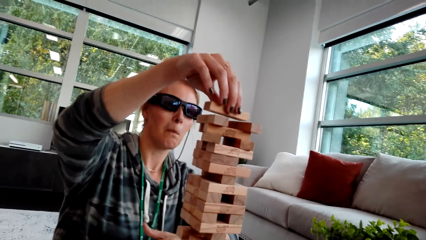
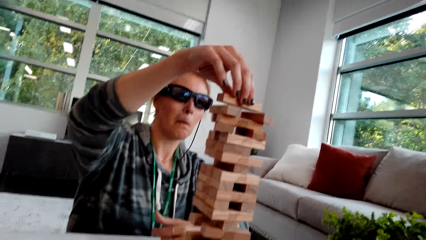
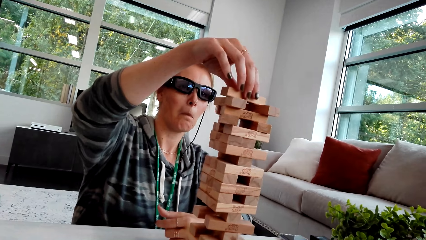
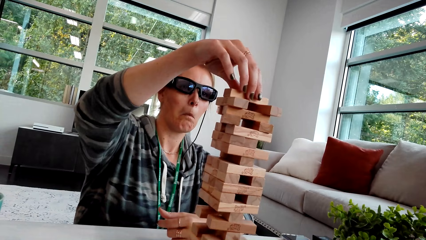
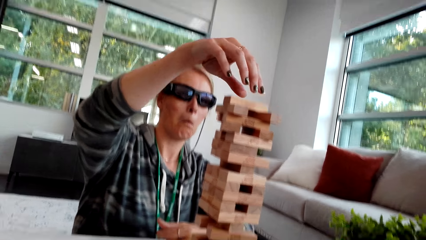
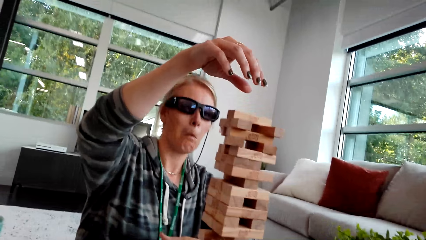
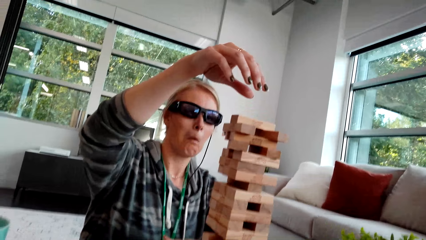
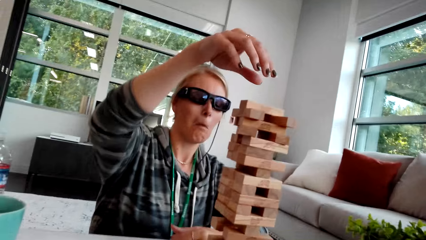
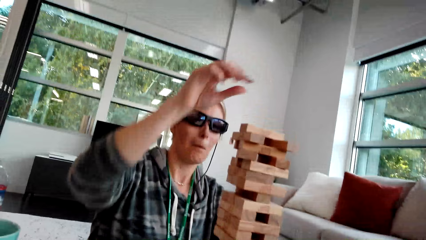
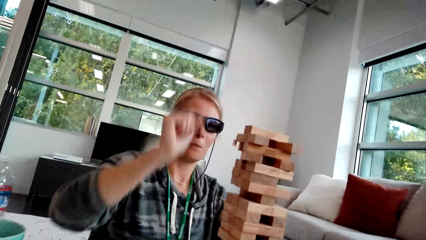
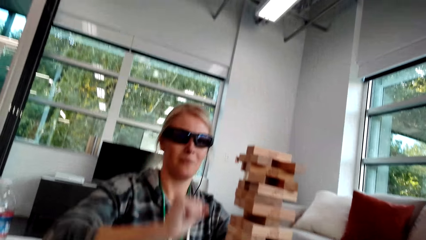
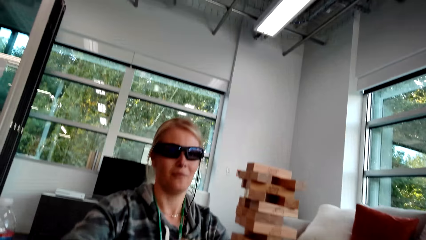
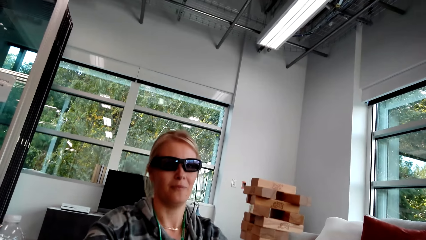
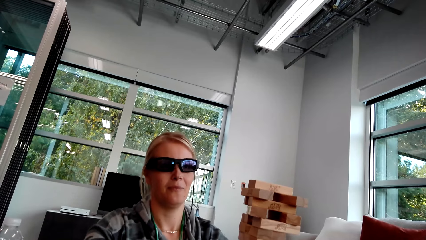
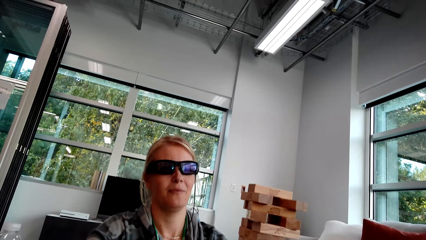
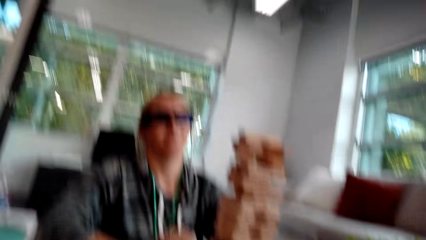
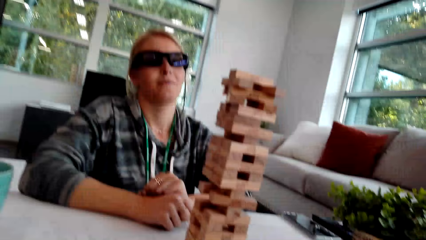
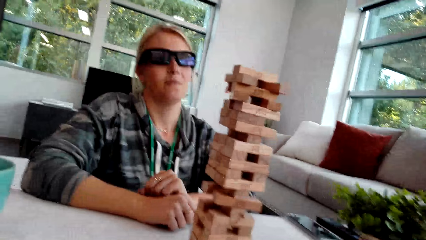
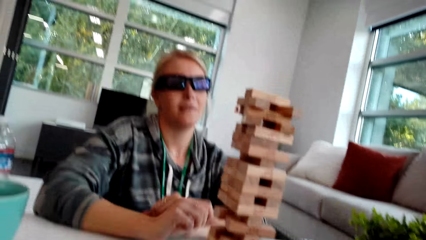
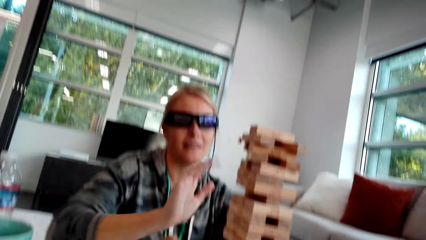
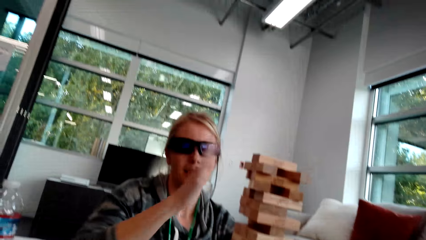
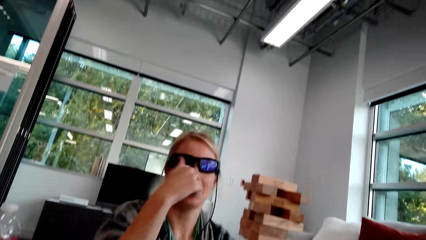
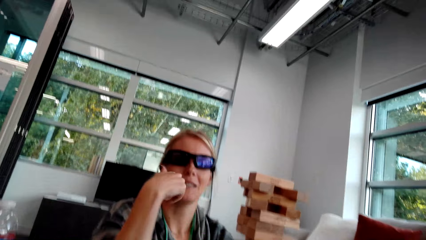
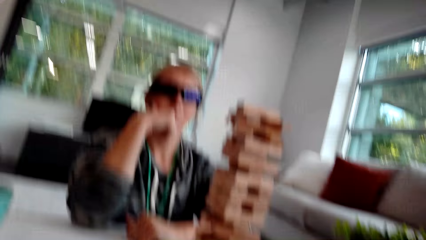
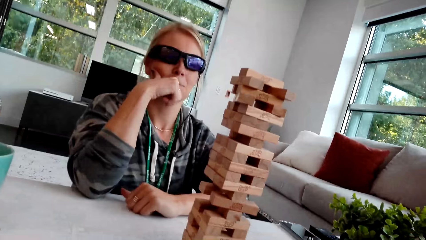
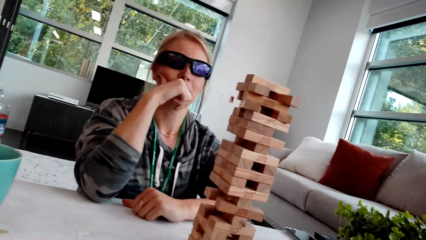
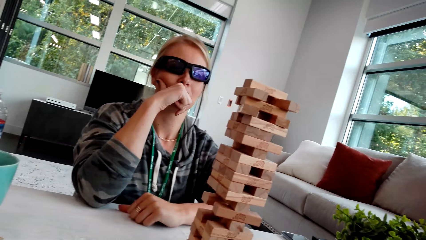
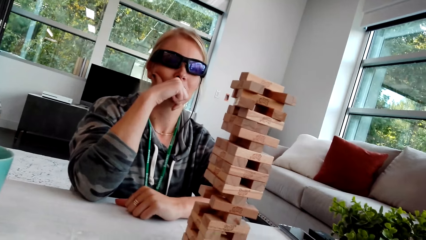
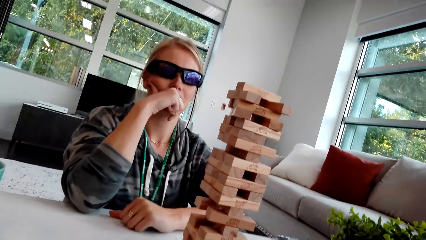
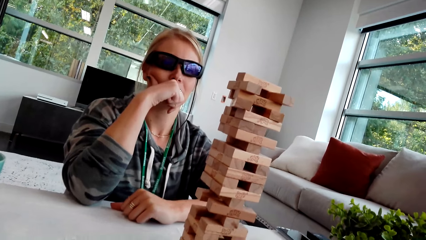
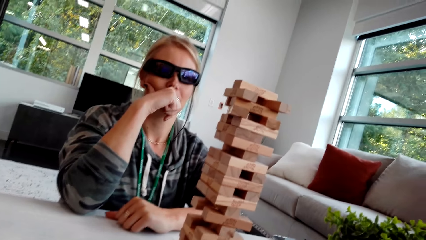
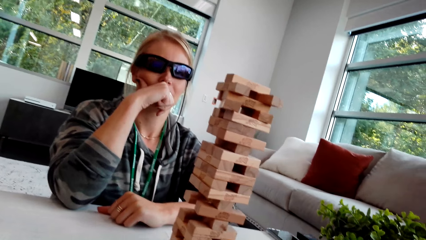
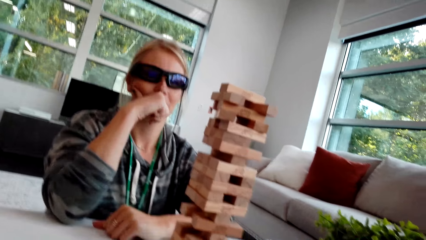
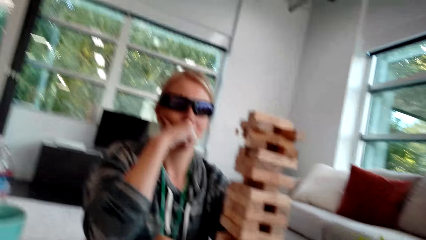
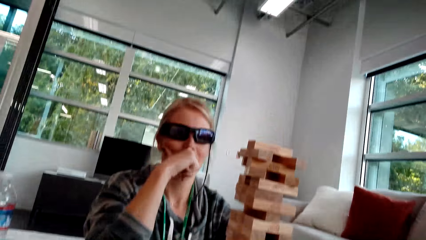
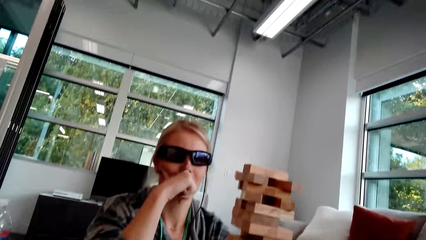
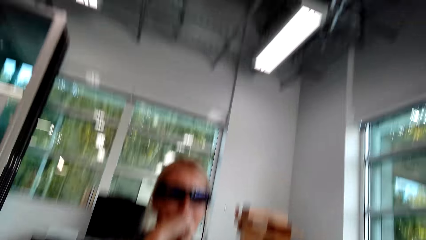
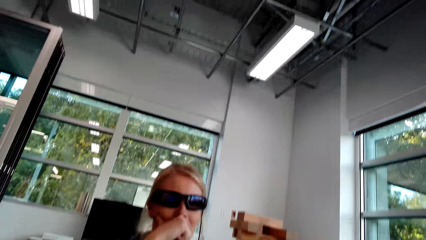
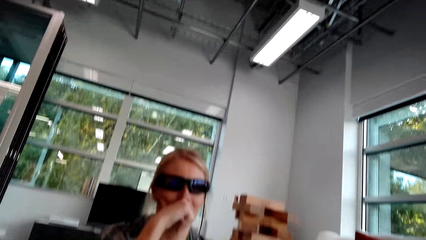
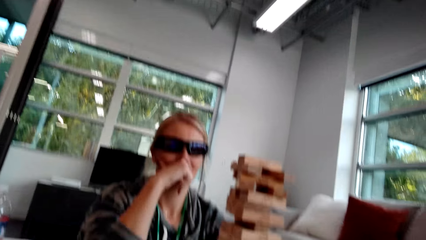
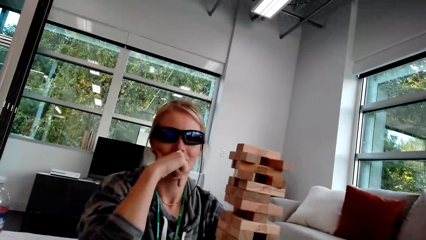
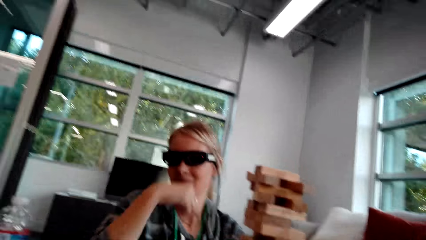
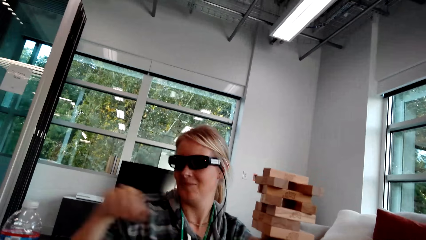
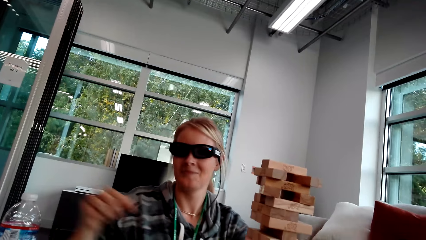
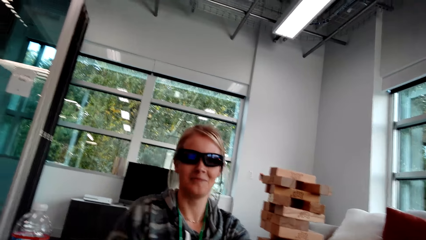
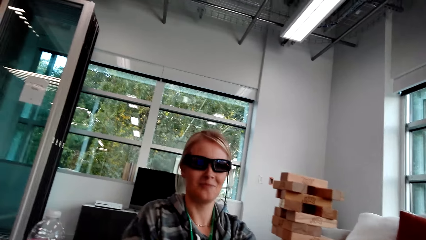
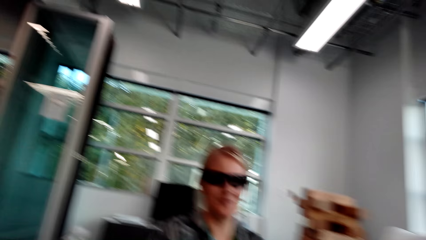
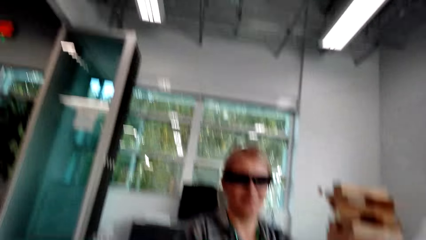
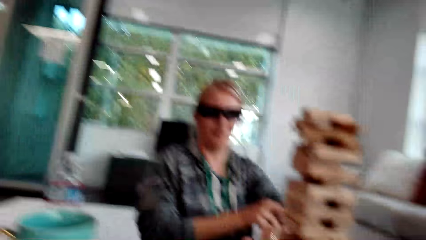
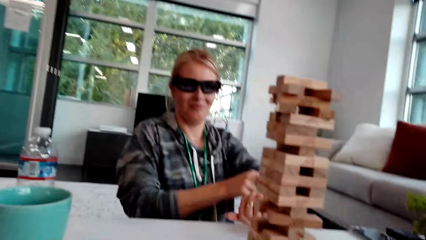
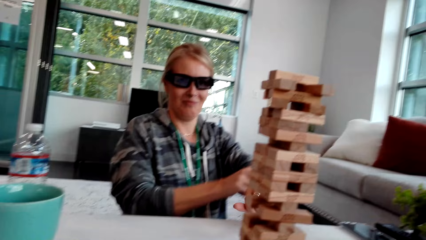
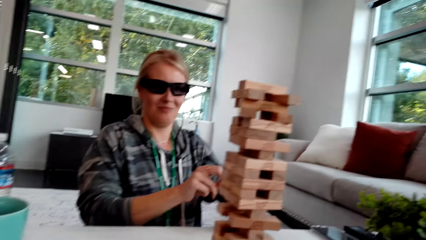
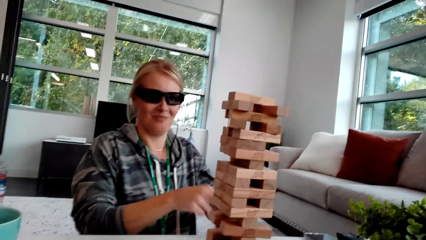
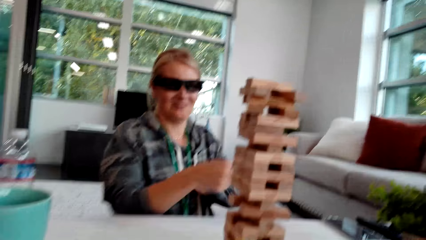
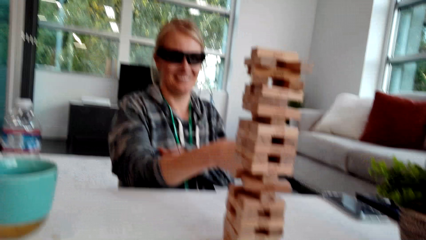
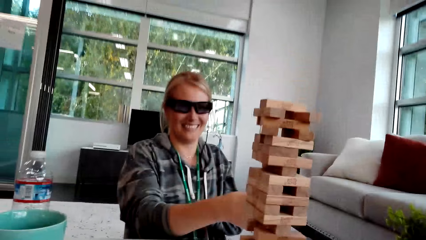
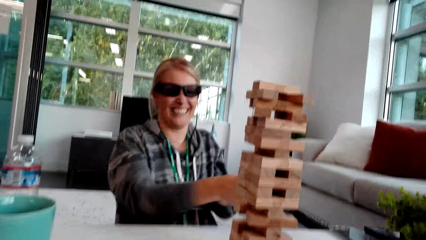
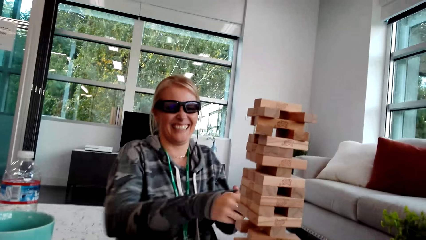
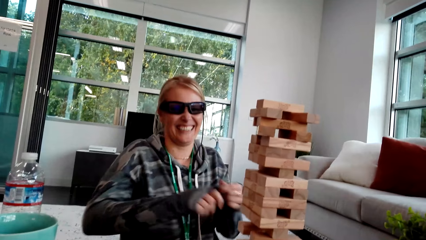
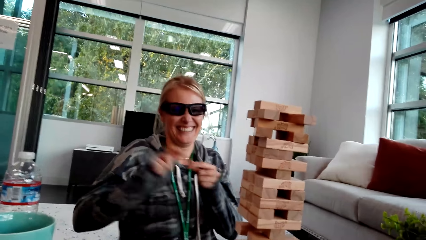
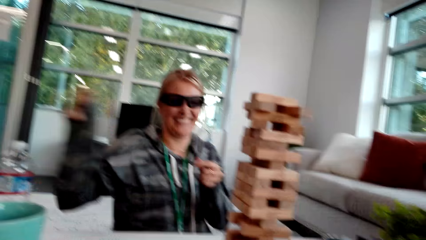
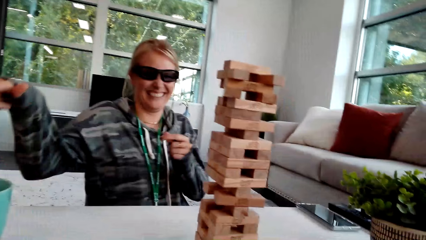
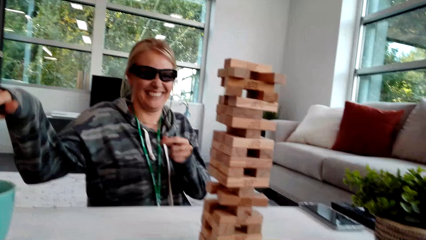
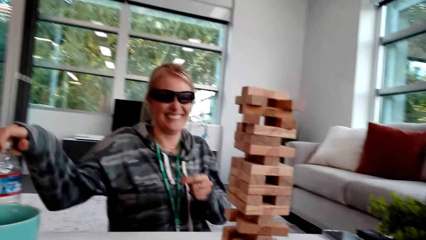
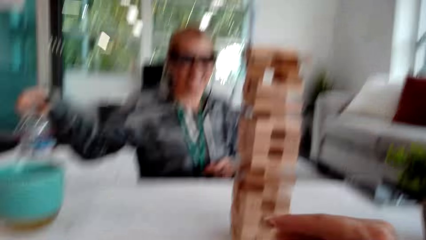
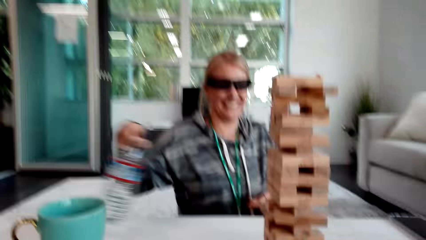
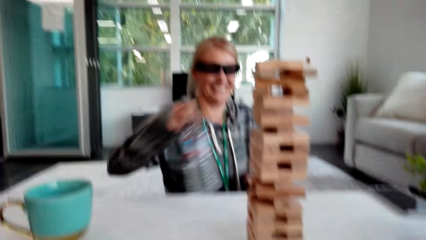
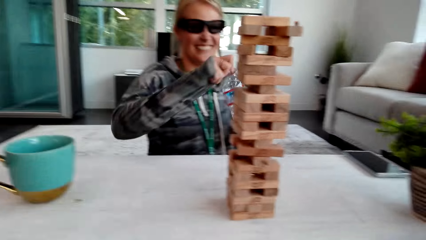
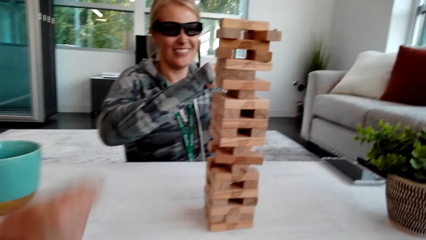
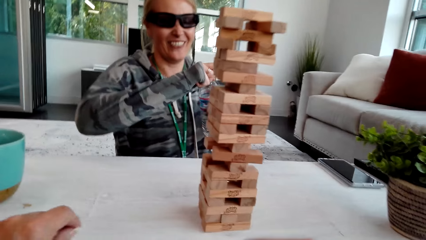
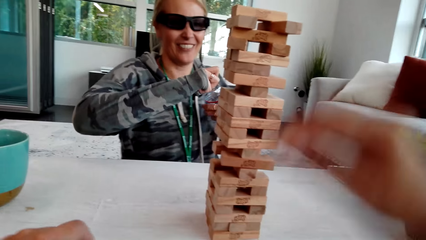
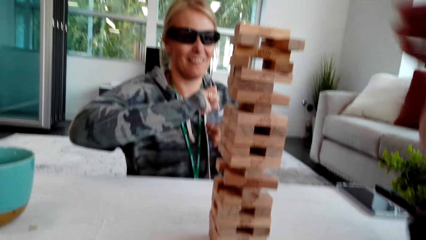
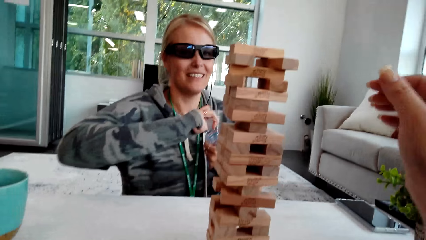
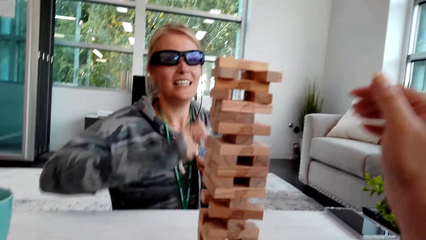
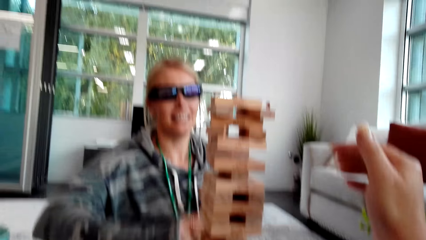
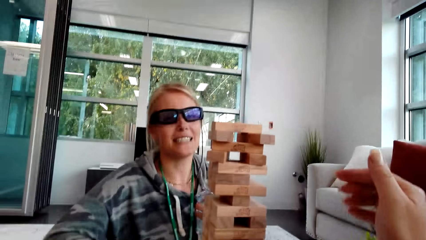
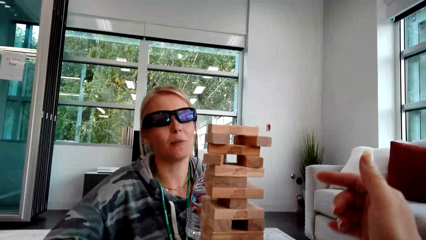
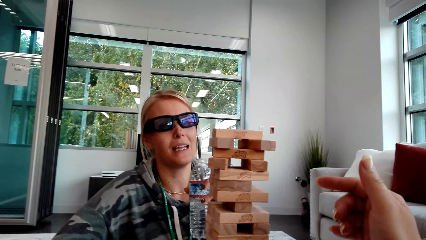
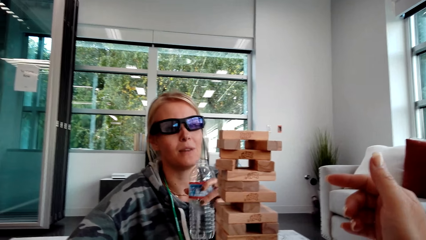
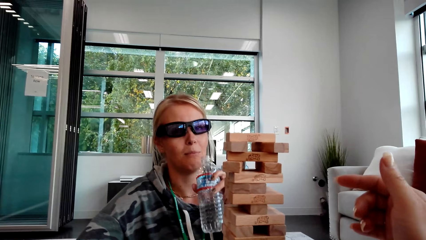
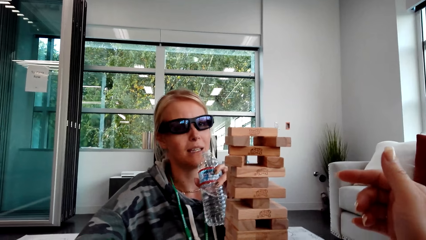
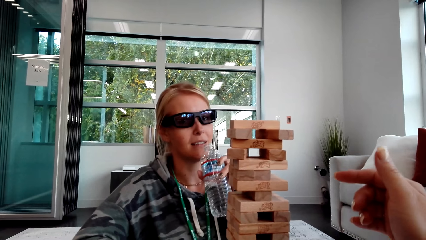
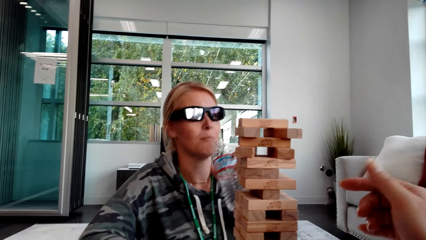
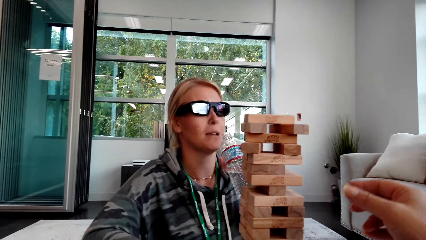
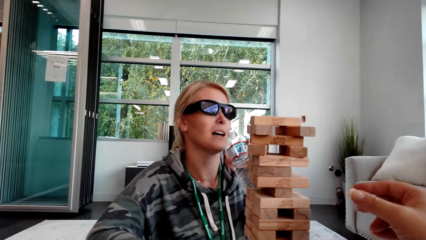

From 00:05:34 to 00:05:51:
A woman places a block on other blocks. The woman lifts the hand, touches her mouth, moves the hands, pulls the cloth and takes the bottle. The camera wearer lifts the hand. The woman opens the bottle.
